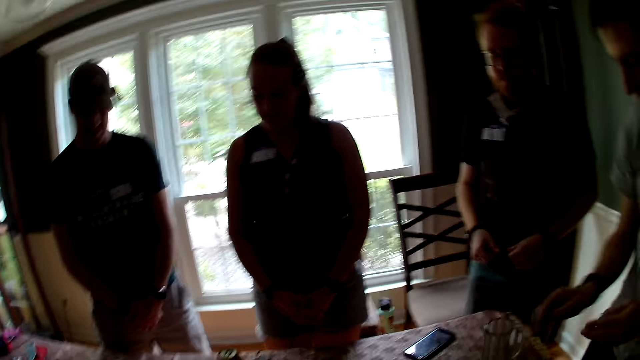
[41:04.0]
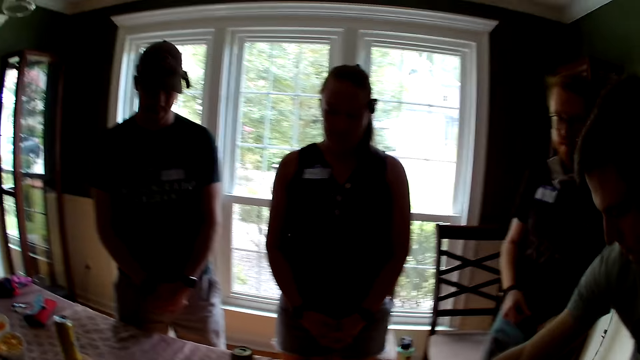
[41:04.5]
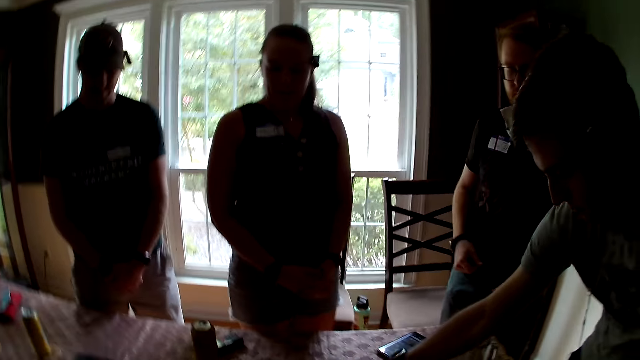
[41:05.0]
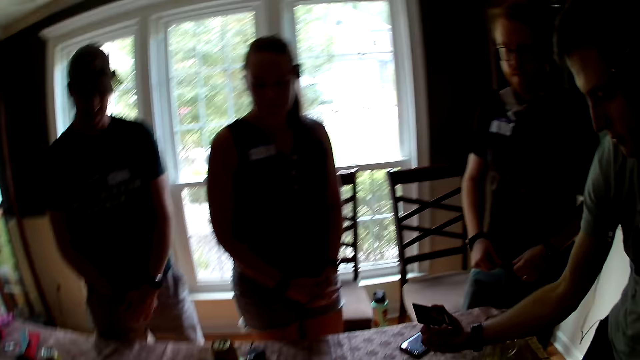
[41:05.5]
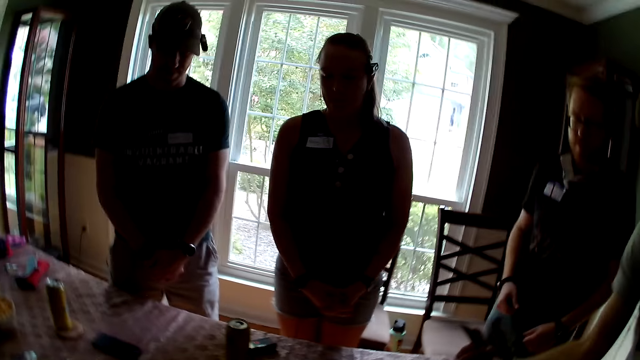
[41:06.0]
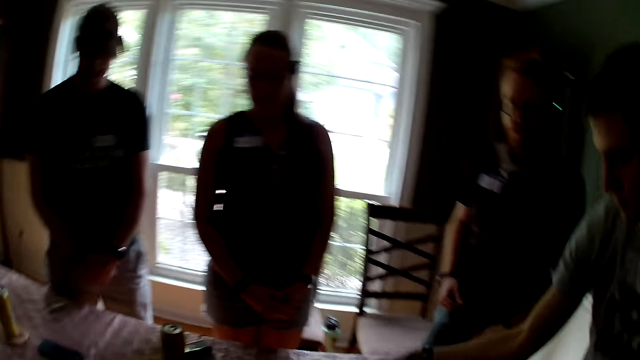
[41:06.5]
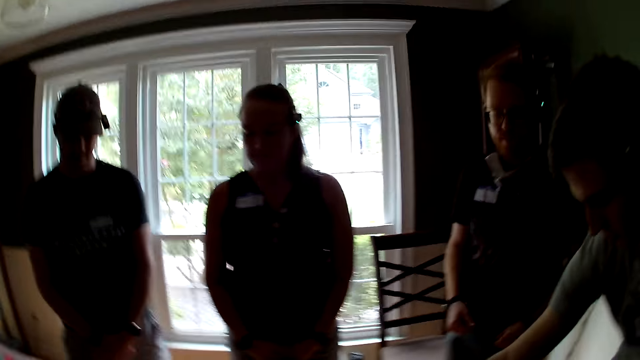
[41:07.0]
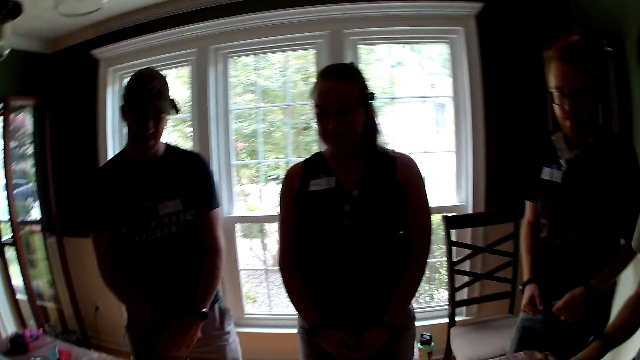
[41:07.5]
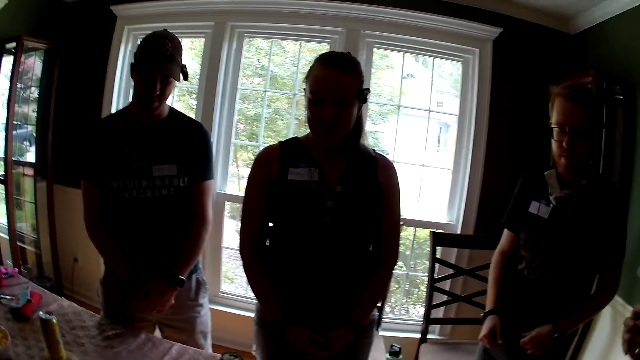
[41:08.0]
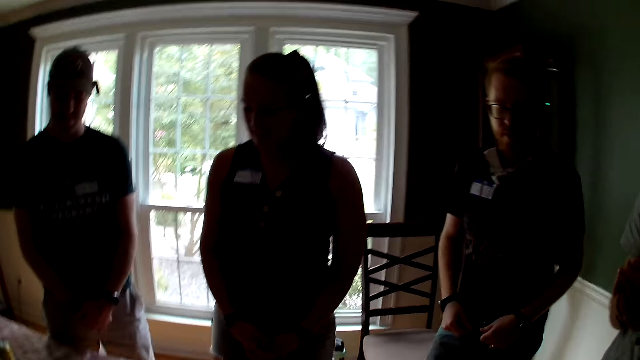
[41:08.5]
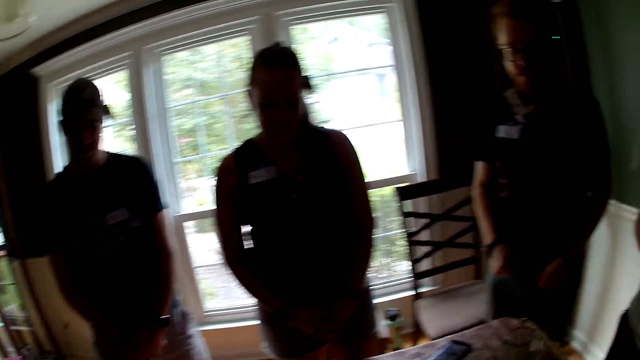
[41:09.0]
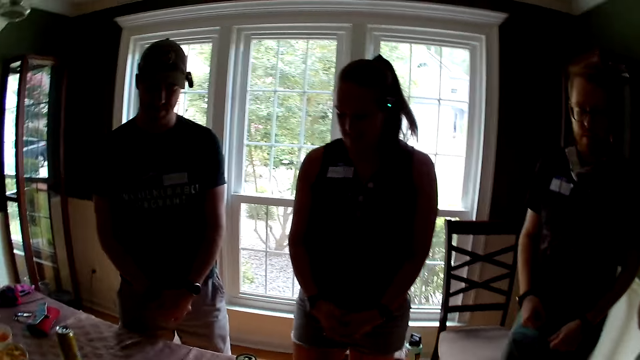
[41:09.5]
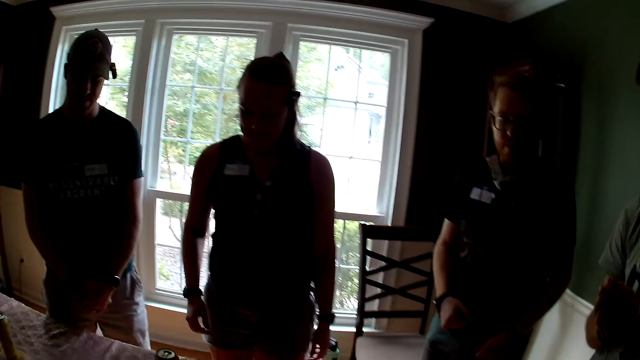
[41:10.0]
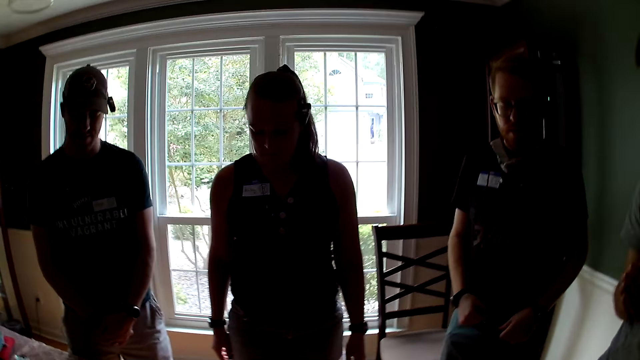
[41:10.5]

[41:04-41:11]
A man picks up a card. He holds the card with his right hand.

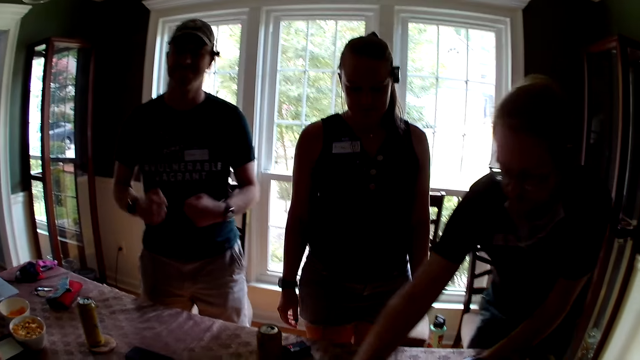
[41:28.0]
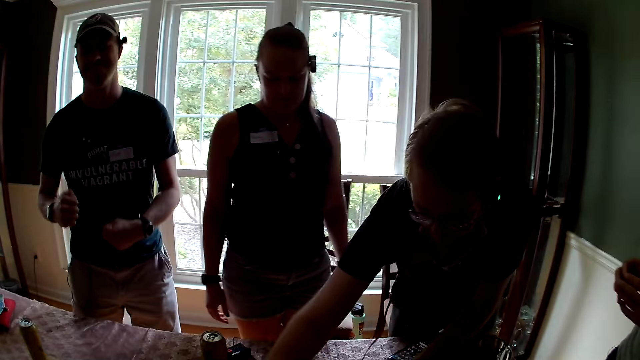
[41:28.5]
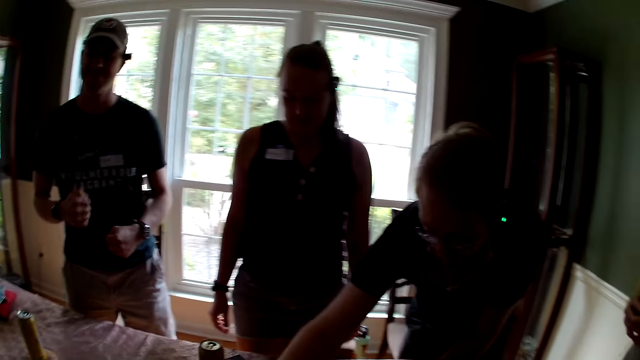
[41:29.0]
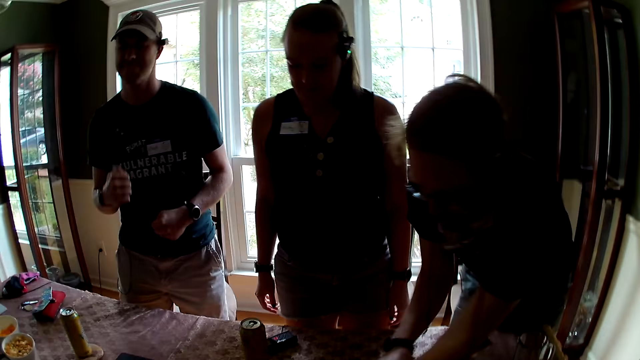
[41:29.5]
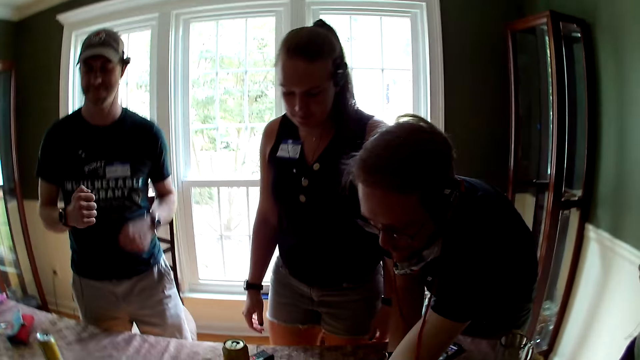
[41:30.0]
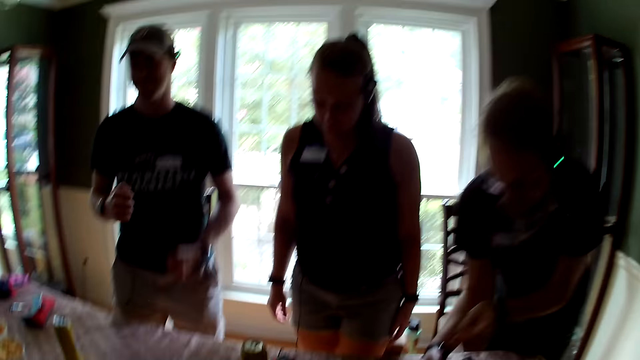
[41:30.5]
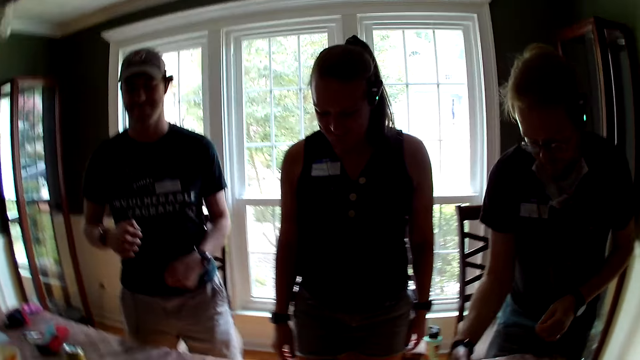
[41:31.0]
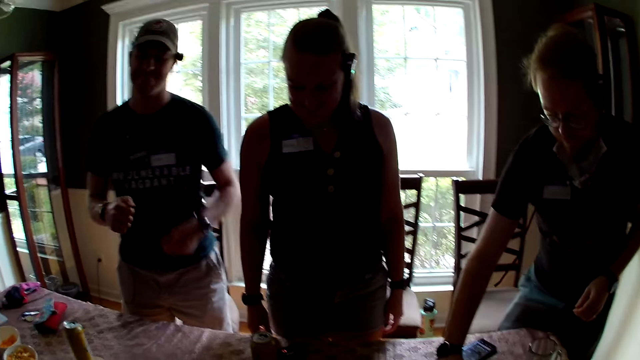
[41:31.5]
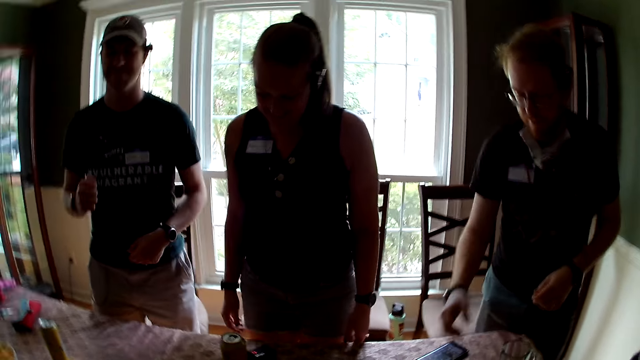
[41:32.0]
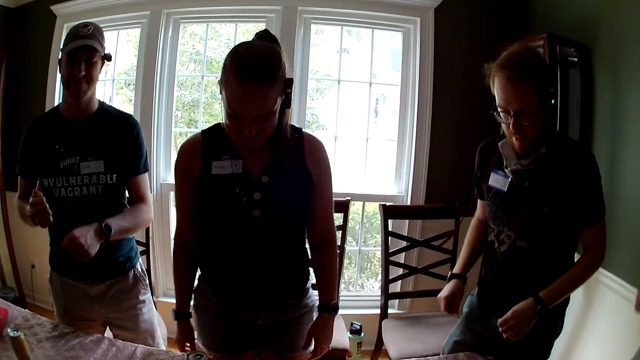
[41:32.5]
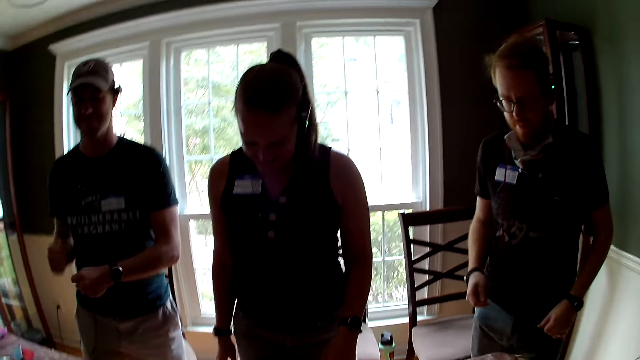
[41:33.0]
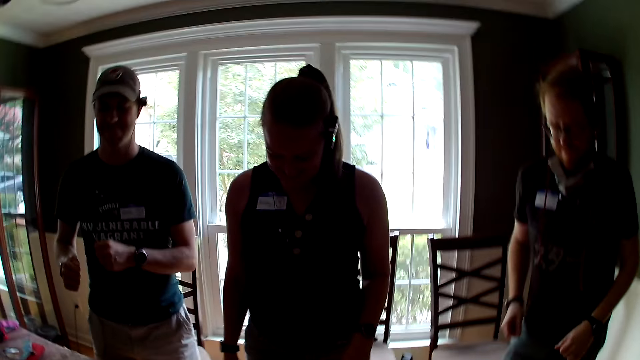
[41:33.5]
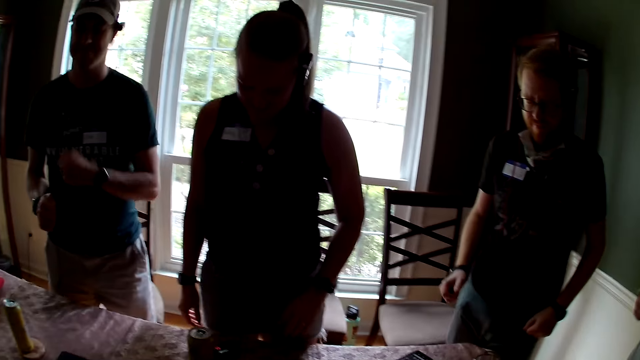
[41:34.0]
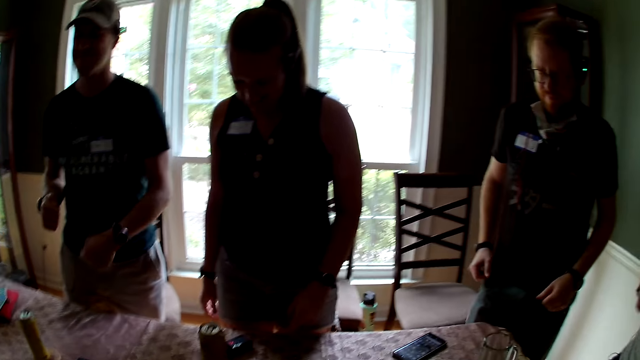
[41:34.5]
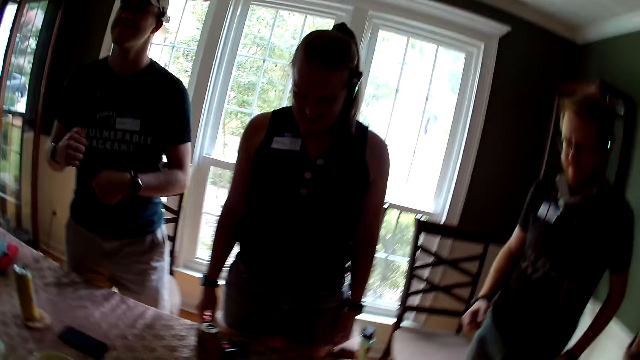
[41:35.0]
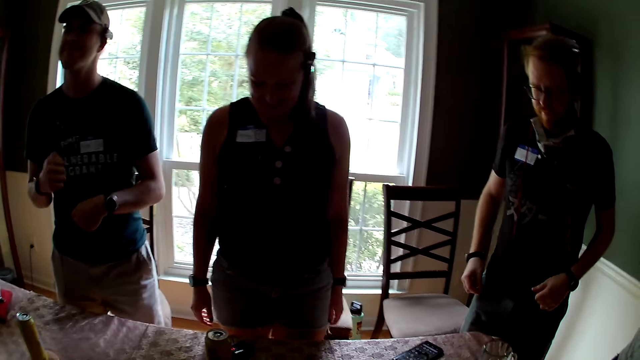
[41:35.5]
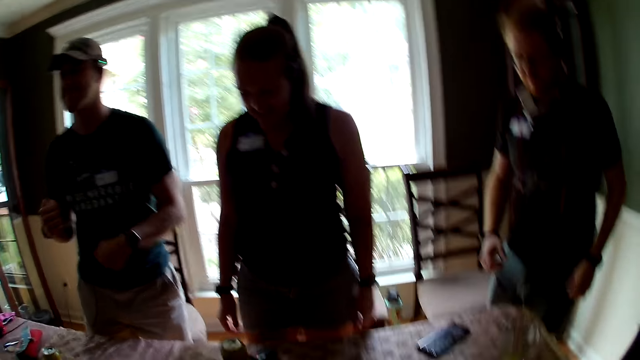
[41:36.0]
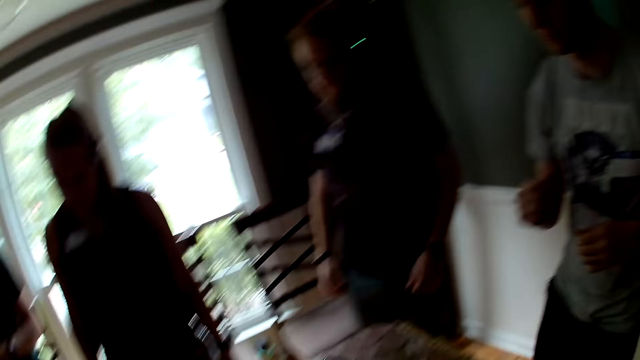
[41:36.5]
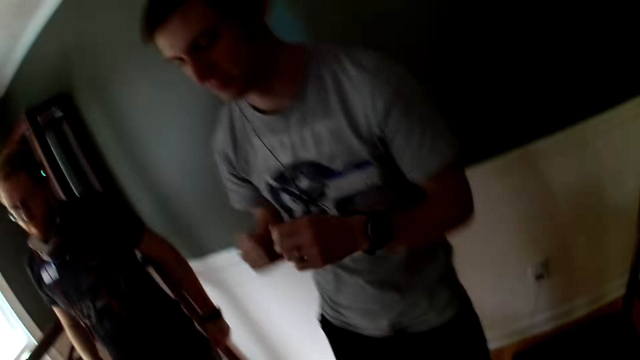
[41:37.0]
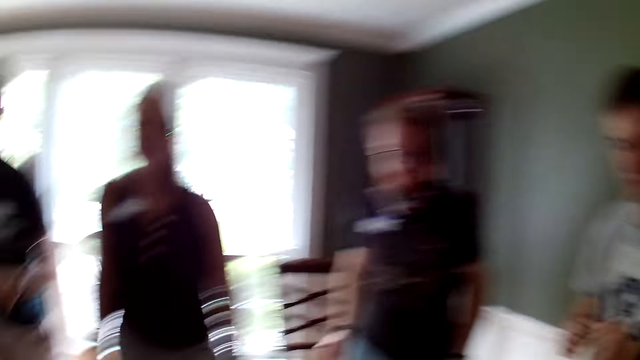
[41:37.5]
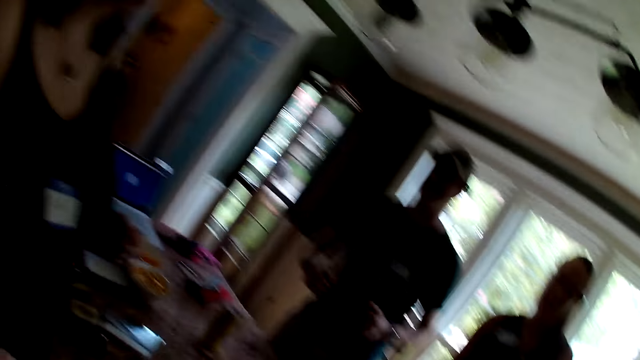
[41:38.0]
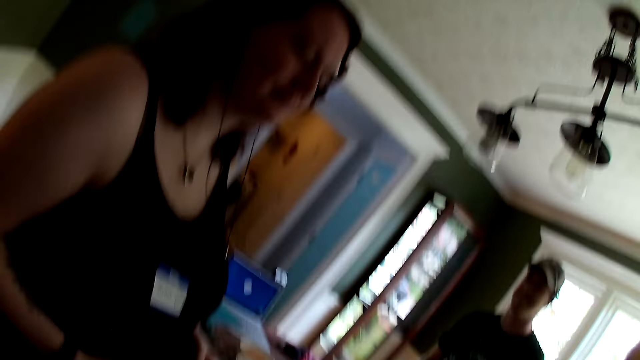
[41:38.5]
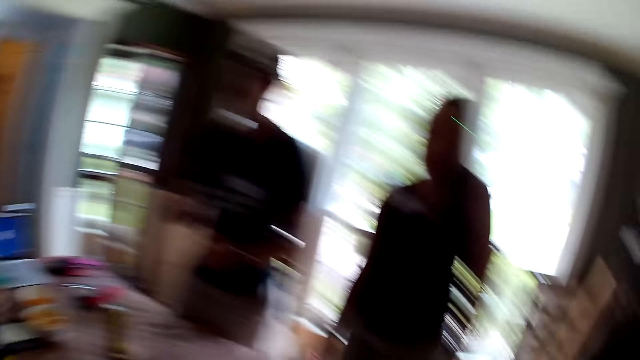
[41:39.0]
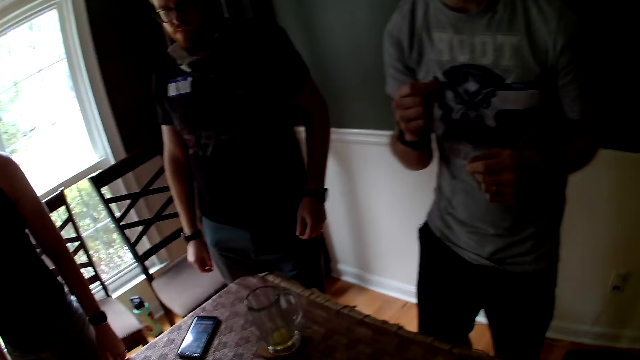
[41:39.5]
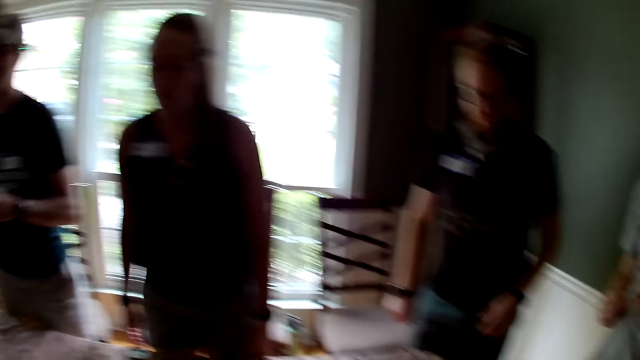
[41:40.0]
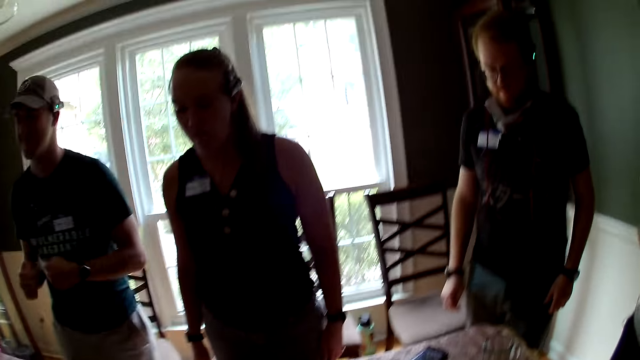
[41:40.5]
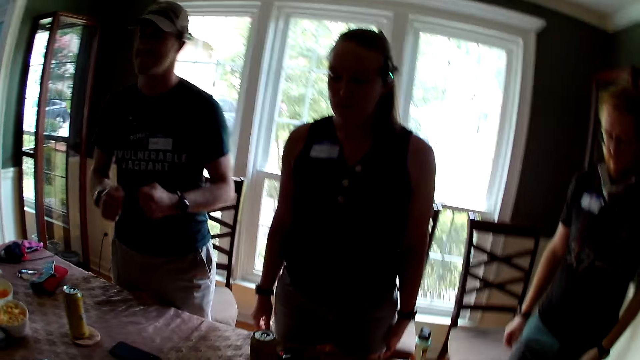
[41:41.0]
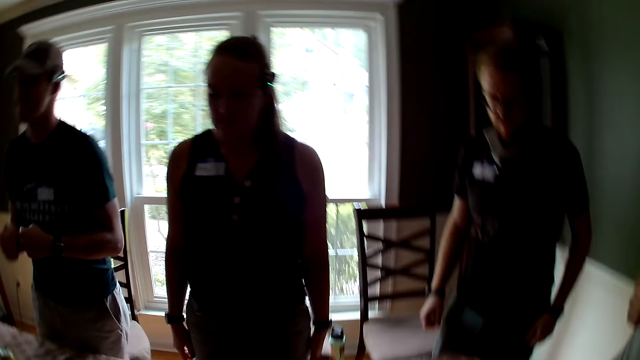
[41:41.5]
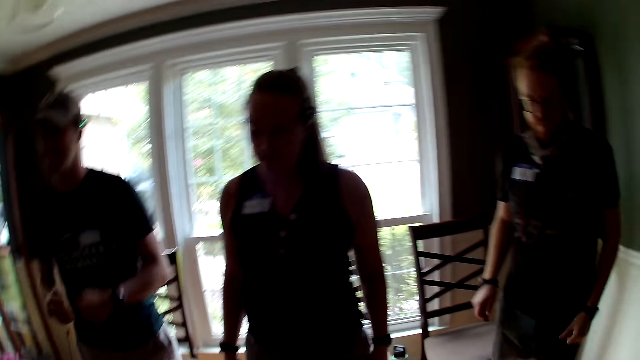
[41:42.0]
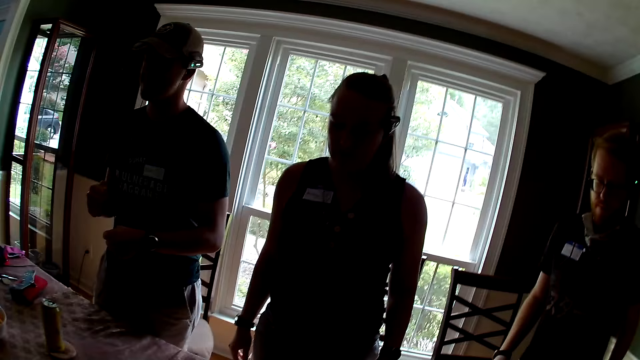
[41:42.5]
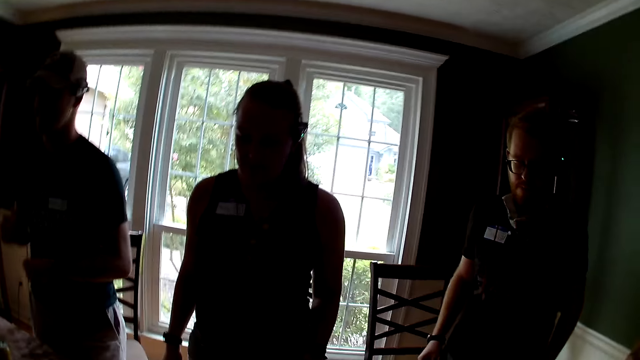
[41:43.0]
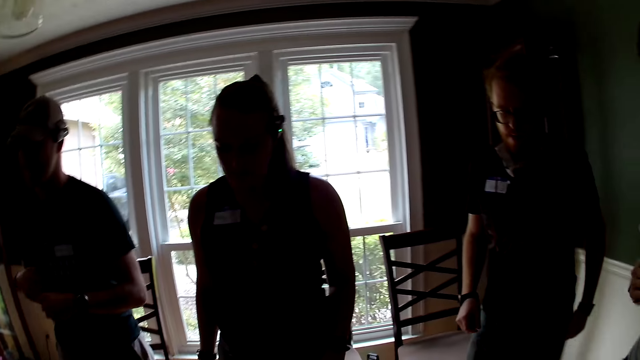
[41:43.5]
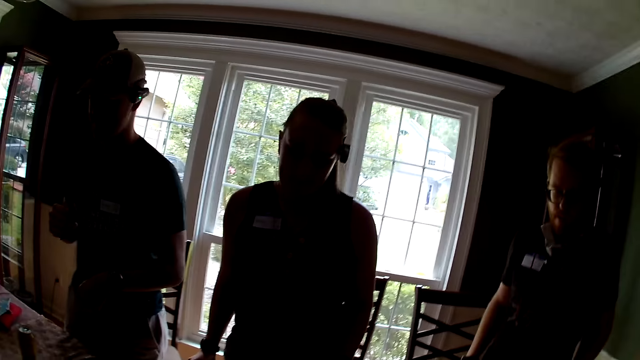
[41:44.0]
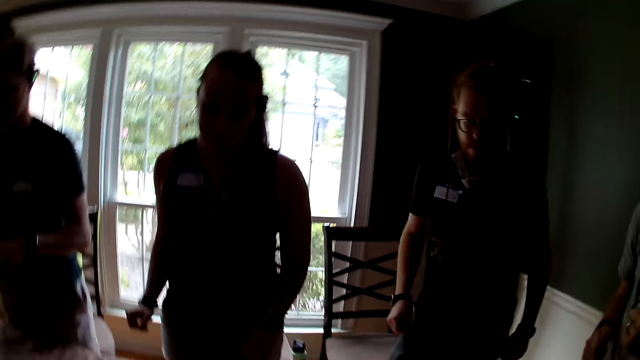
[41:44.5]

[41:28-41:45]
A man picks up a card. The camera wearer looks around.
